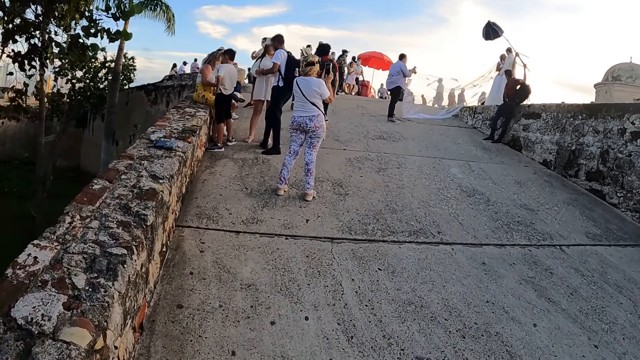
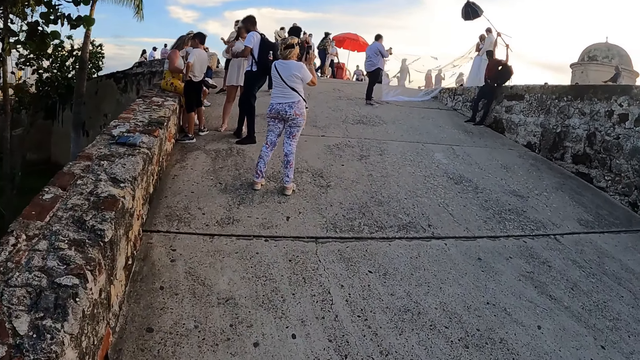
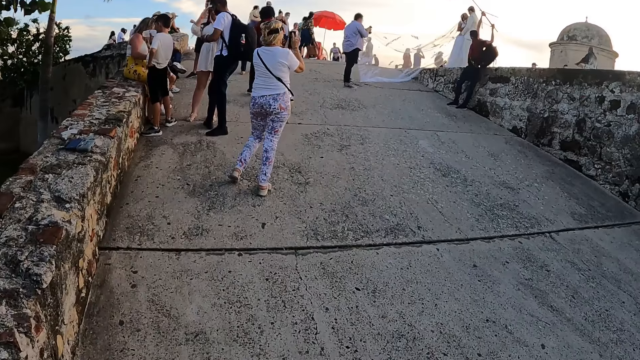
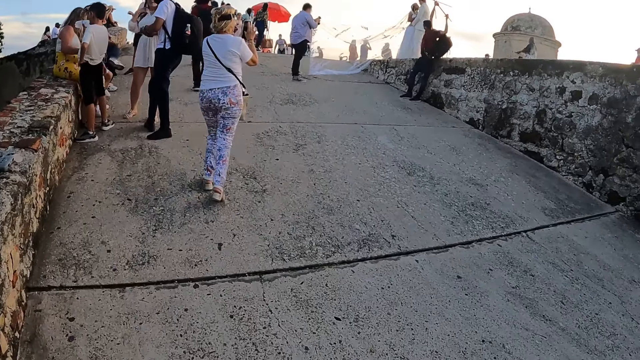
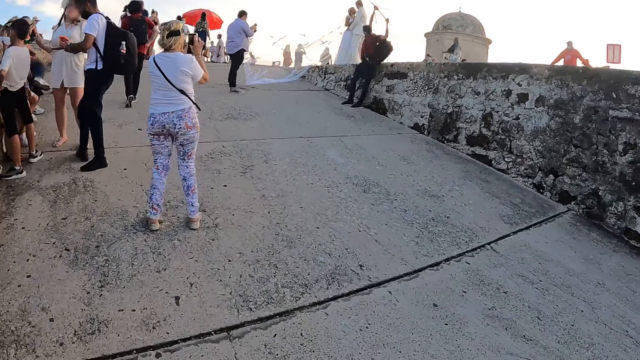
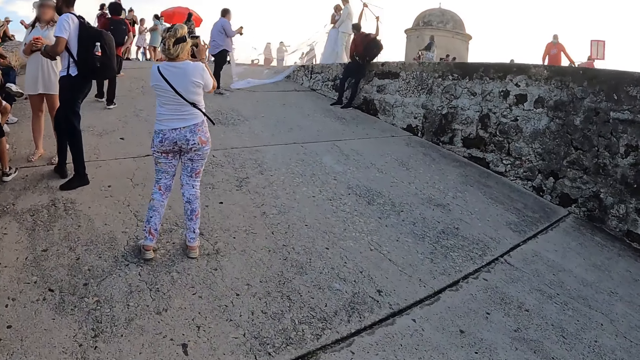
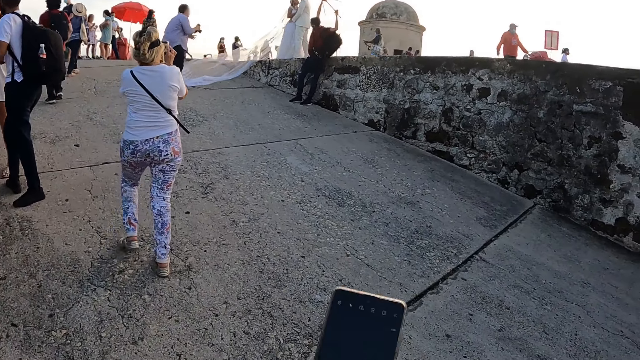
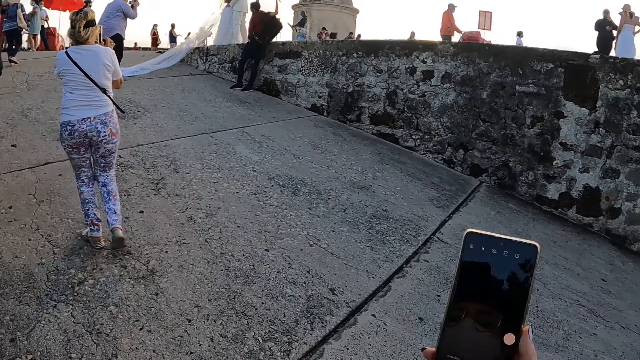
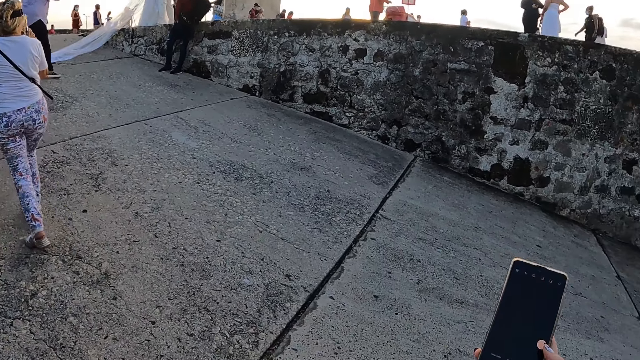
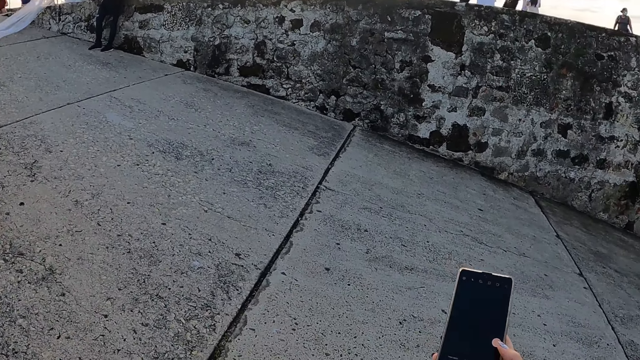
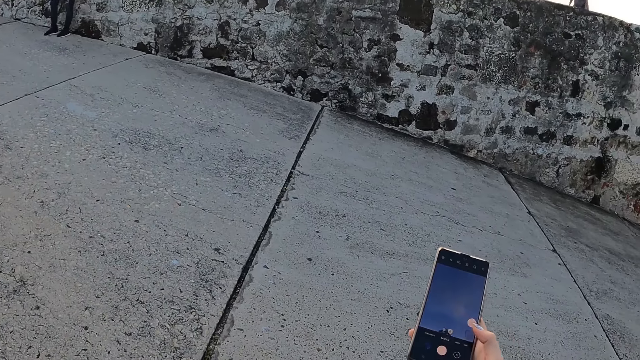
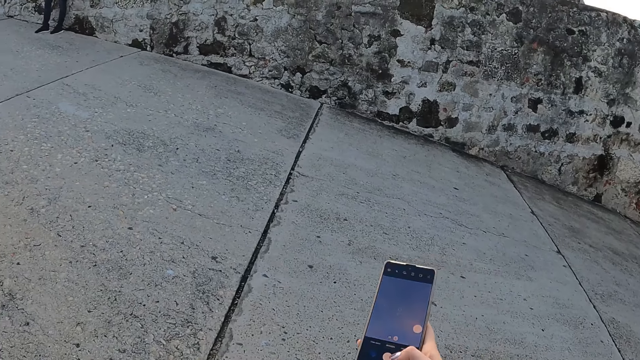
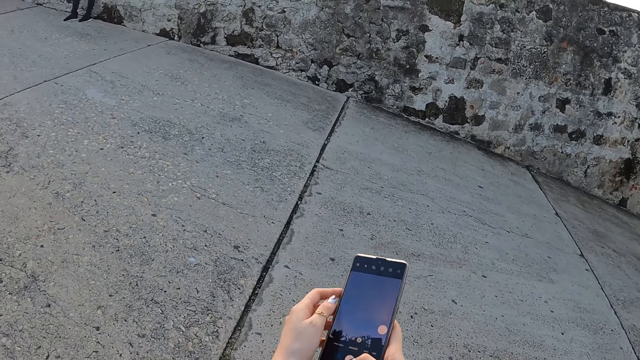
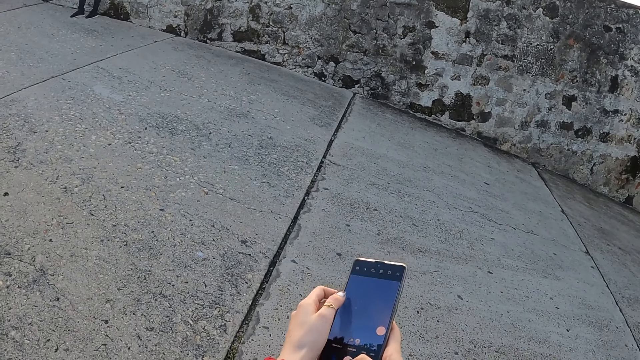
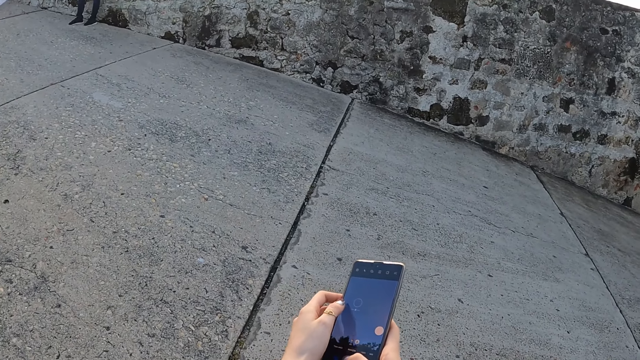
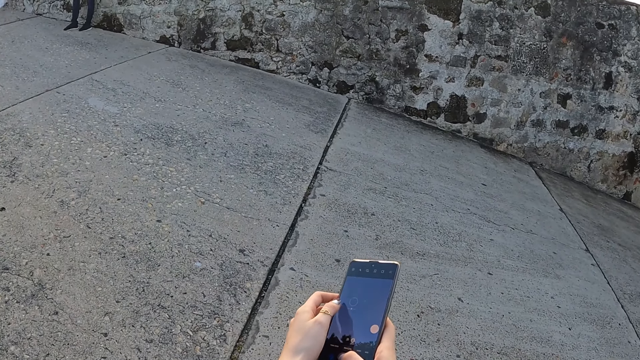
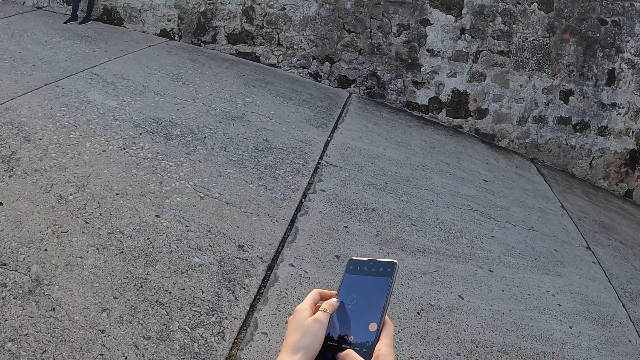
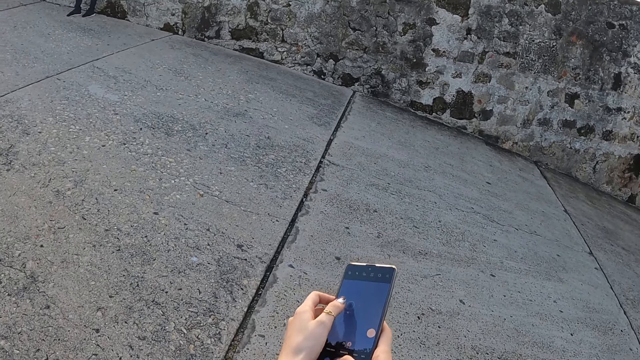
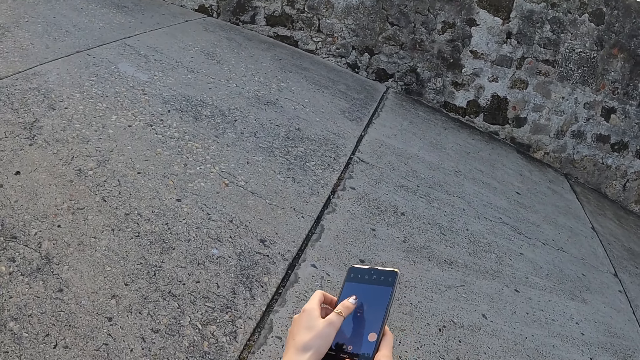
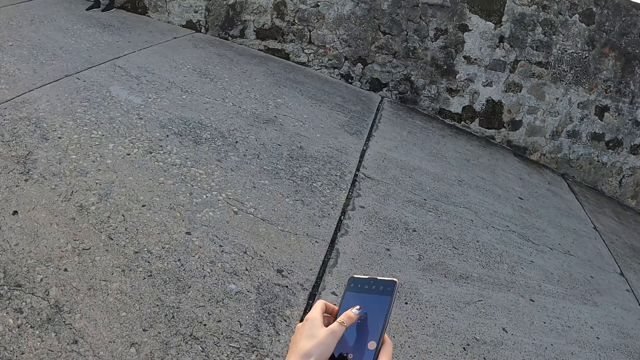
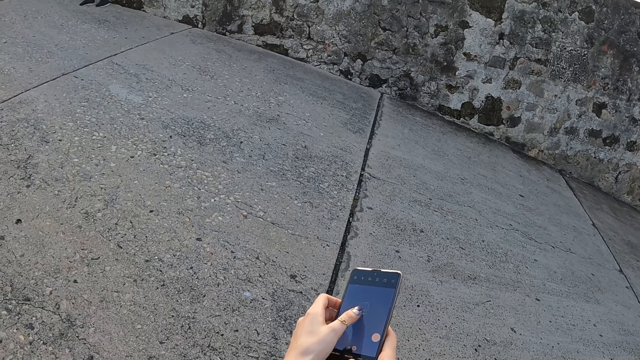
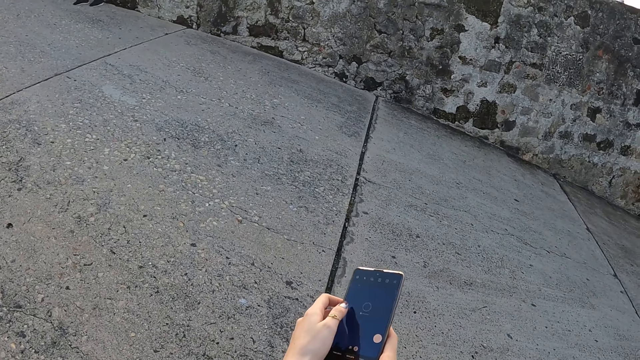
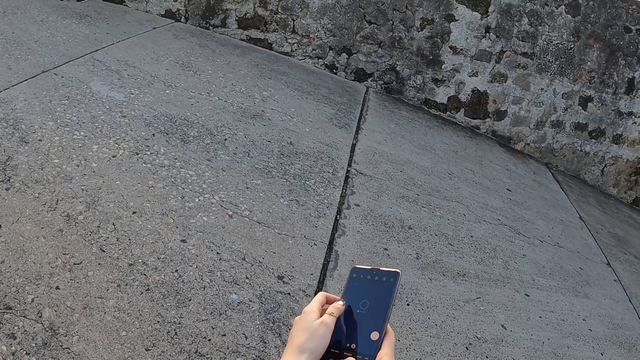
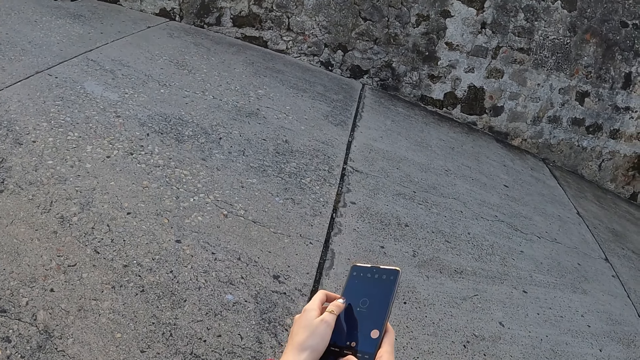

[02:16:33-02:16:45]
The camera wearer operates the phone in her hands. She takes a picture with her phone.

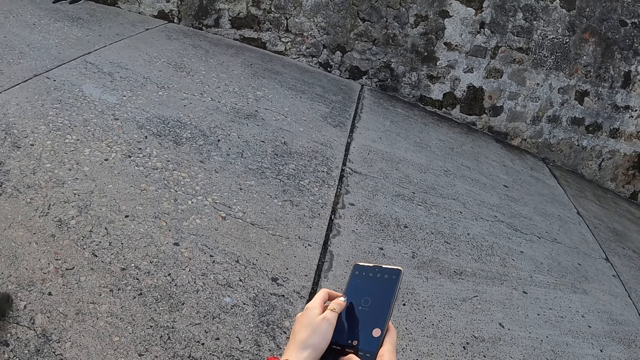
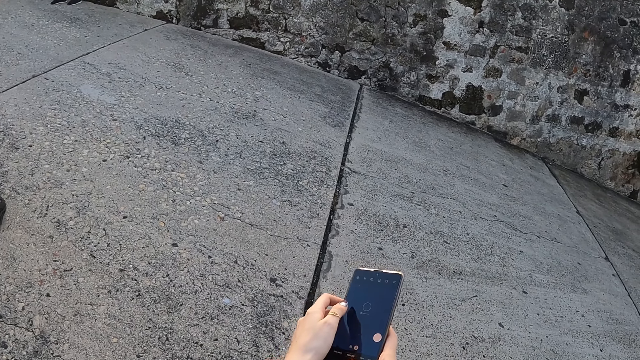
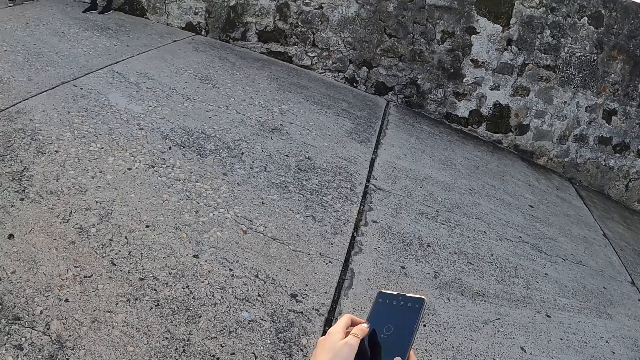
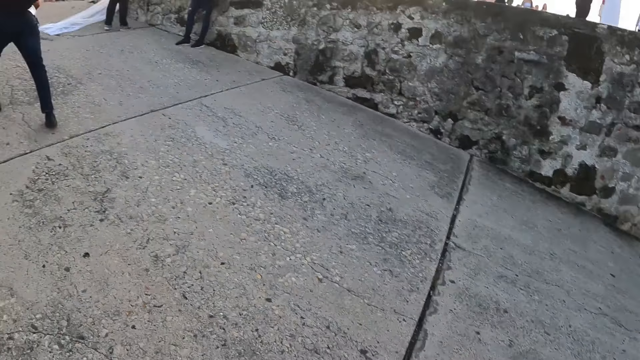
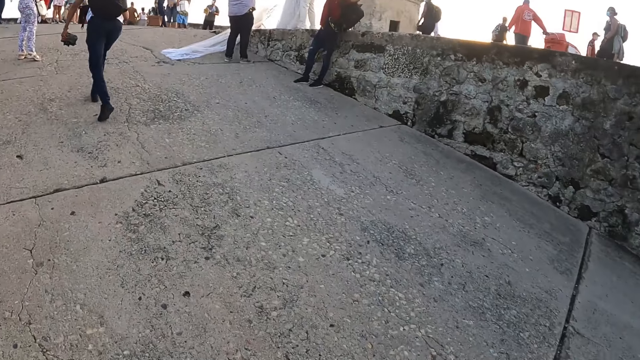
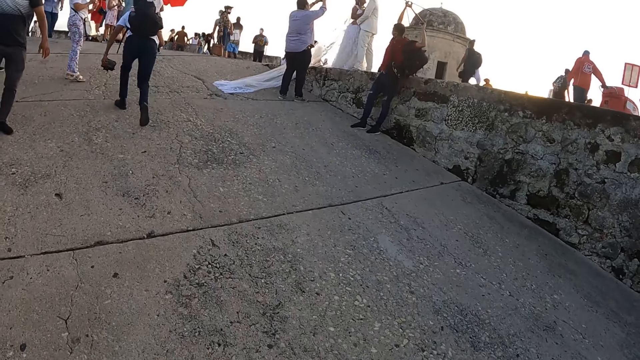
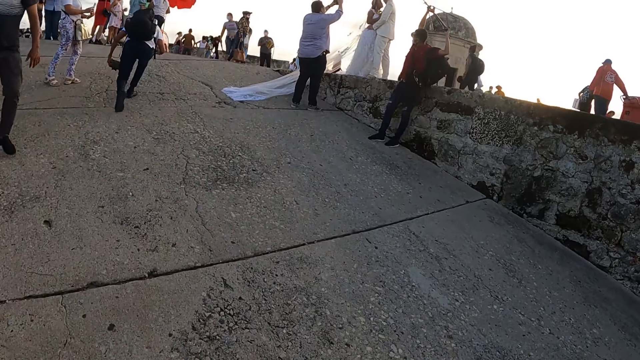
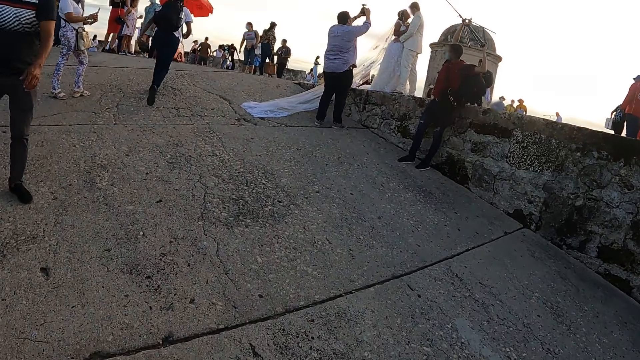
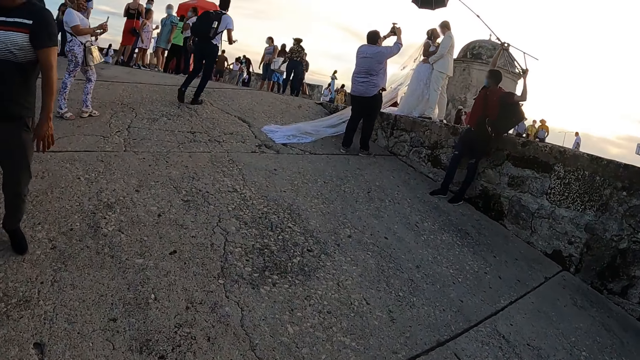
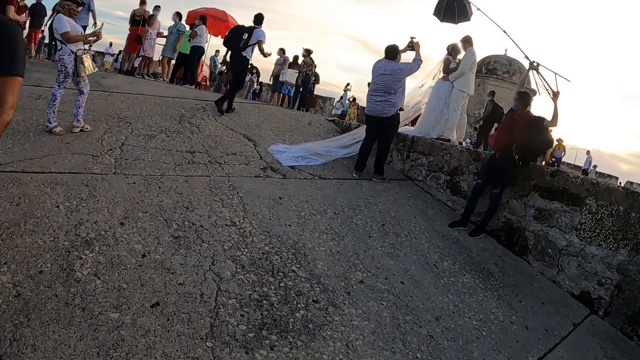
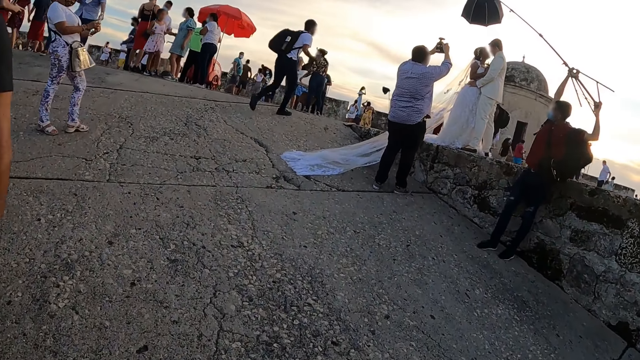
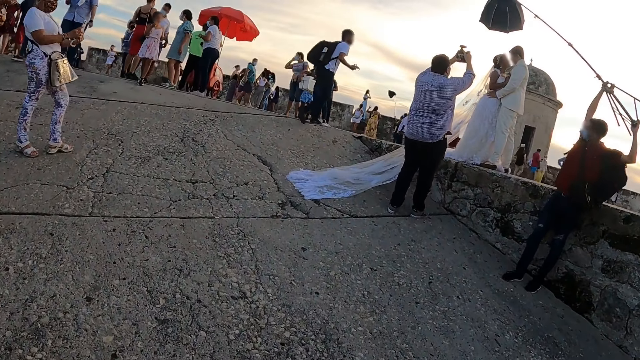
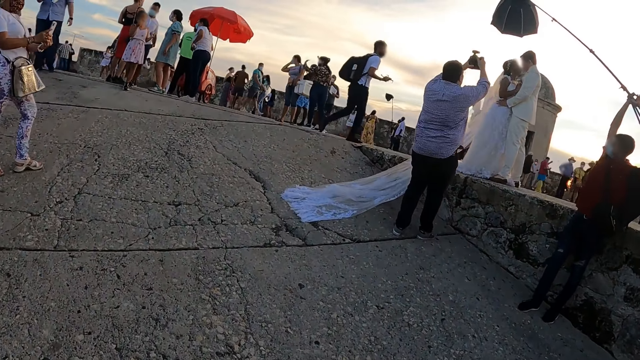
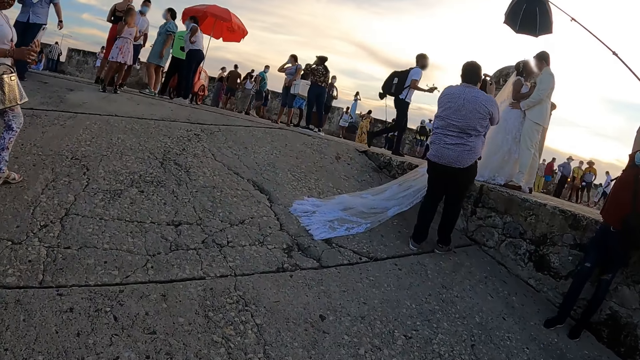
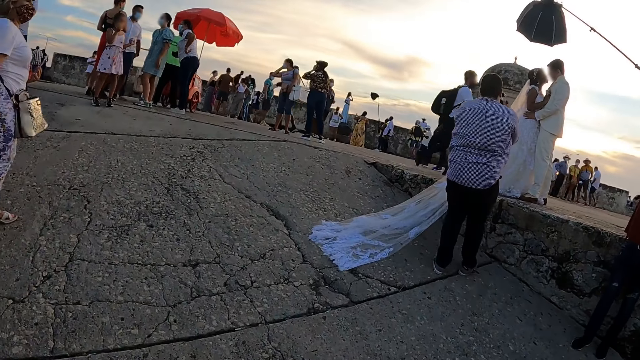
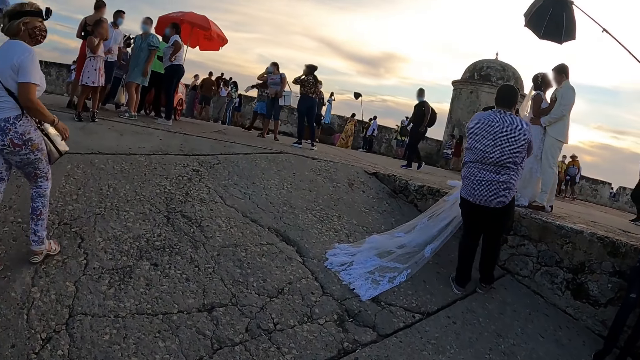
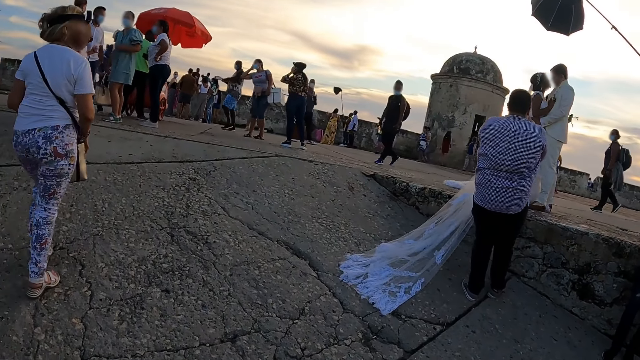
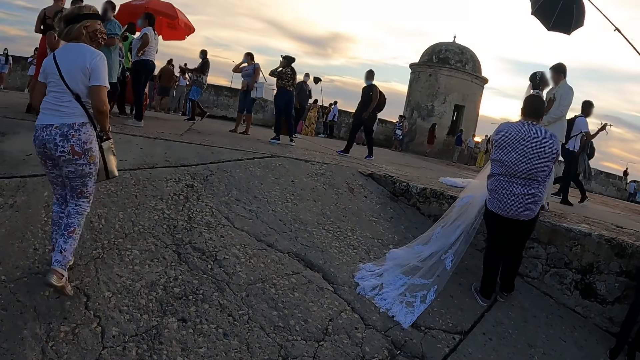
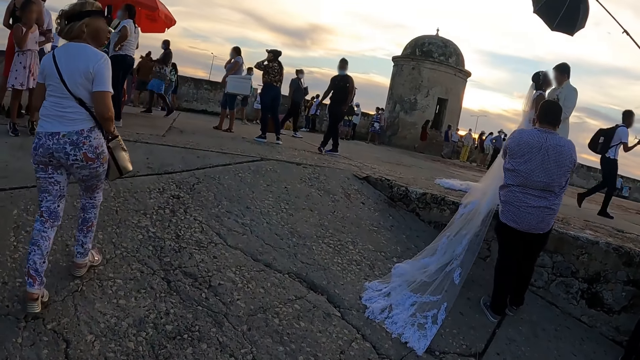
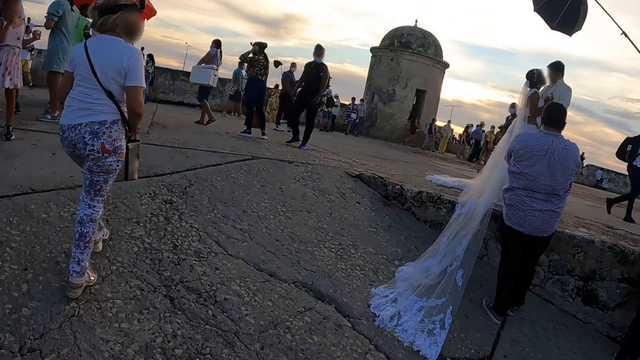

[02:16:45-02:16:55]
The camera wearer looks around. They walk along the road.
